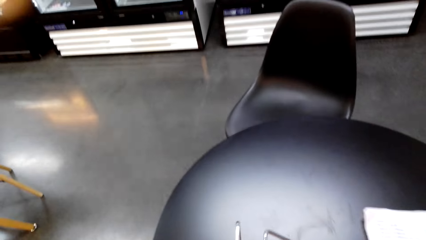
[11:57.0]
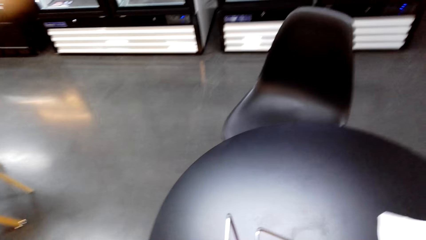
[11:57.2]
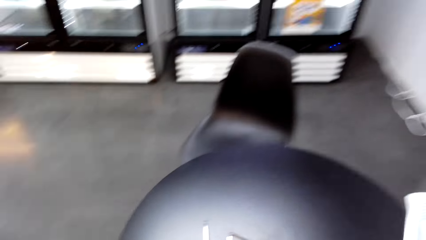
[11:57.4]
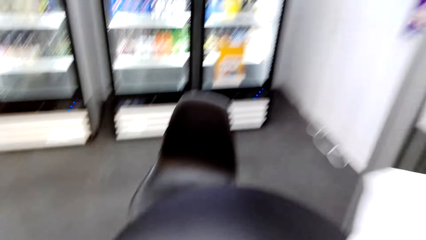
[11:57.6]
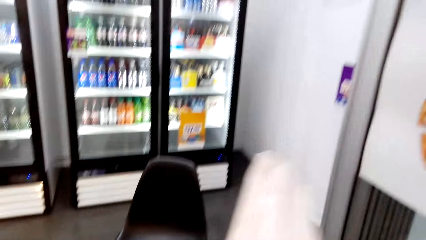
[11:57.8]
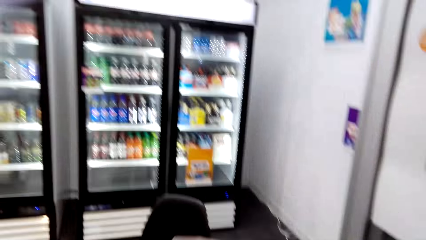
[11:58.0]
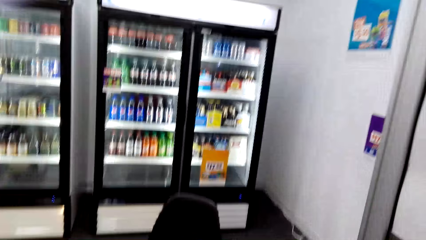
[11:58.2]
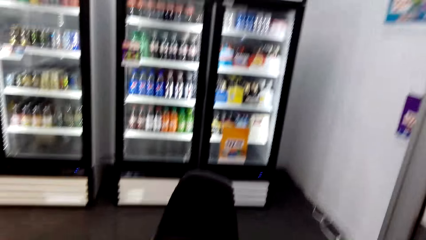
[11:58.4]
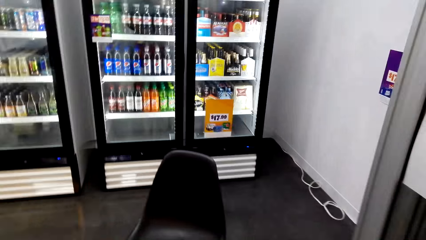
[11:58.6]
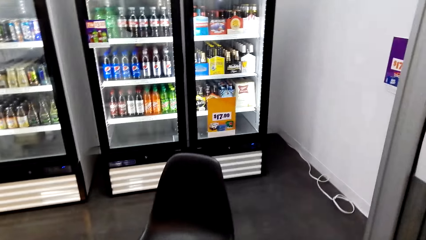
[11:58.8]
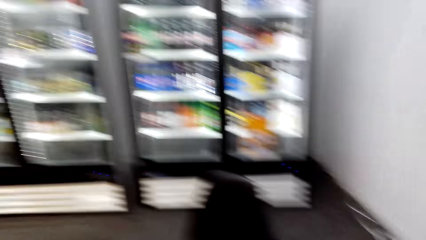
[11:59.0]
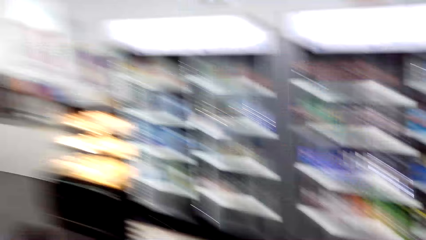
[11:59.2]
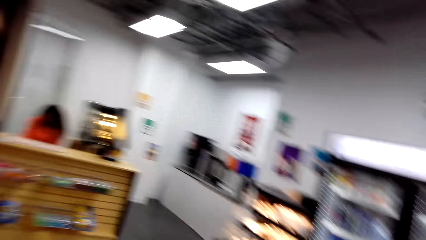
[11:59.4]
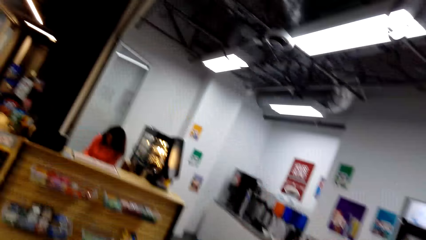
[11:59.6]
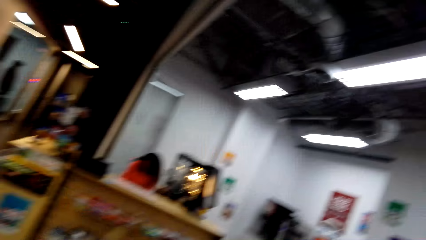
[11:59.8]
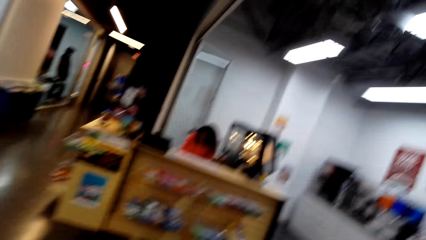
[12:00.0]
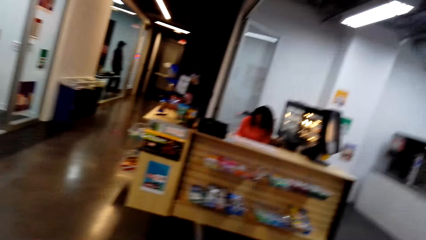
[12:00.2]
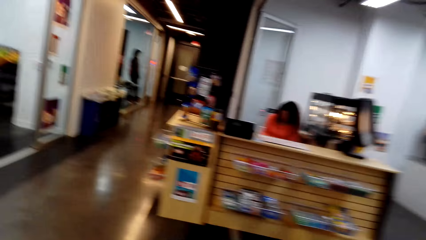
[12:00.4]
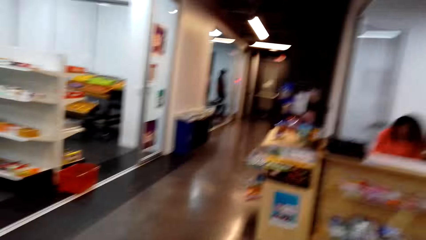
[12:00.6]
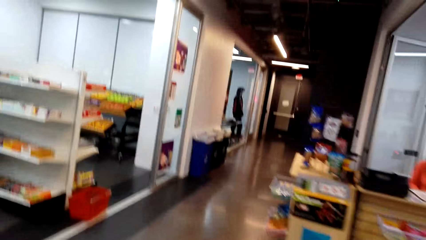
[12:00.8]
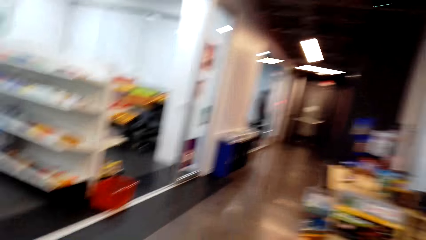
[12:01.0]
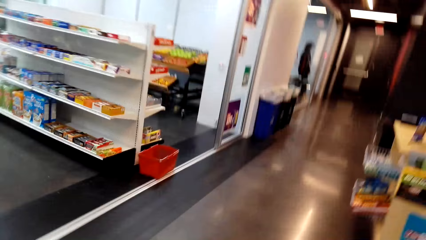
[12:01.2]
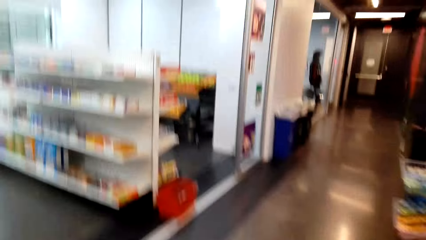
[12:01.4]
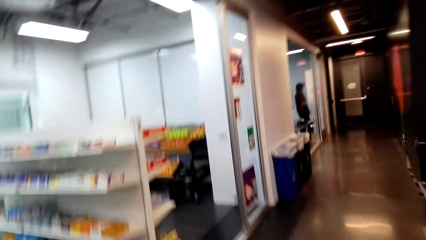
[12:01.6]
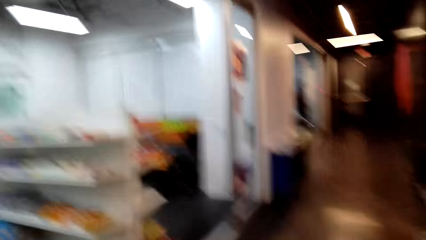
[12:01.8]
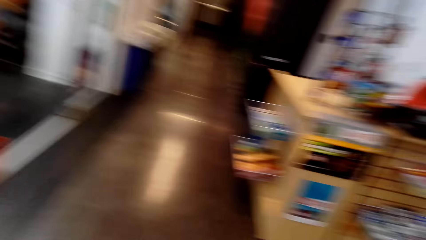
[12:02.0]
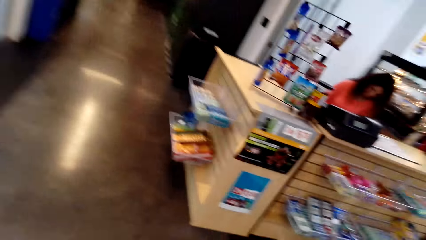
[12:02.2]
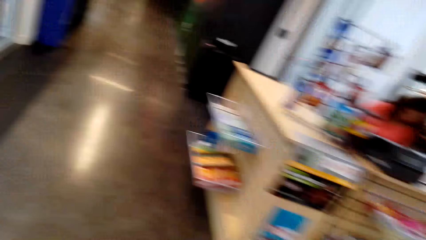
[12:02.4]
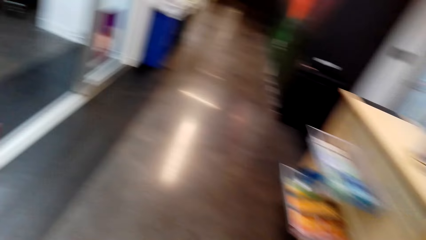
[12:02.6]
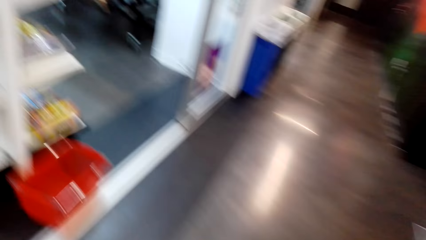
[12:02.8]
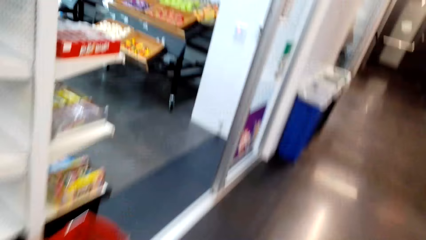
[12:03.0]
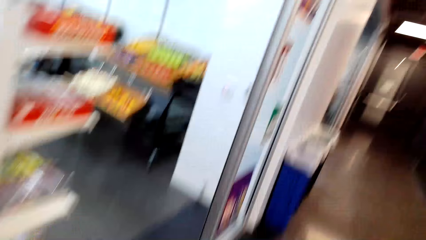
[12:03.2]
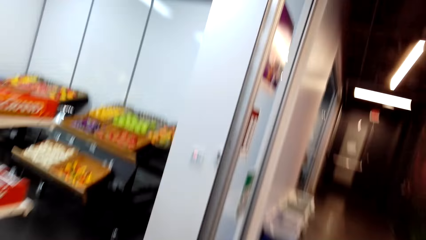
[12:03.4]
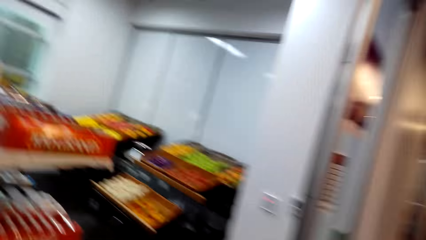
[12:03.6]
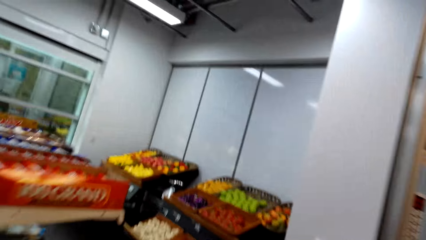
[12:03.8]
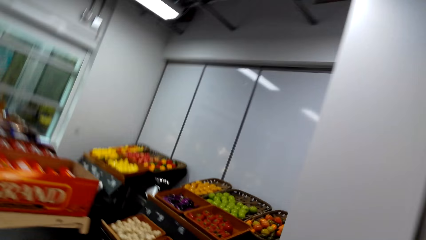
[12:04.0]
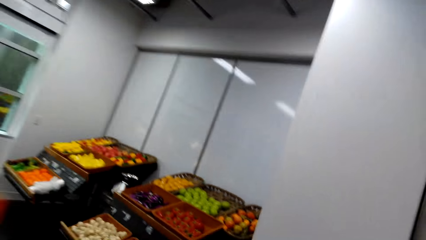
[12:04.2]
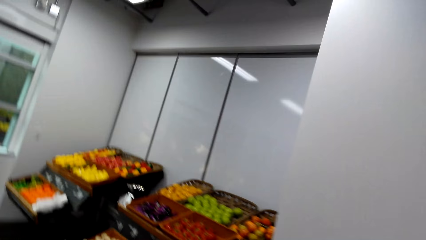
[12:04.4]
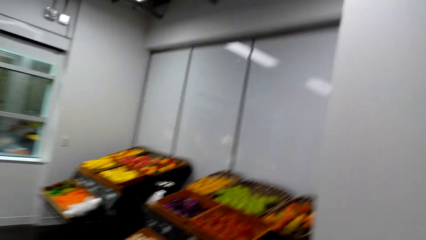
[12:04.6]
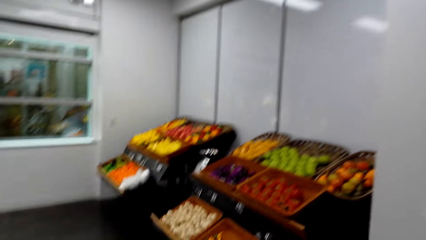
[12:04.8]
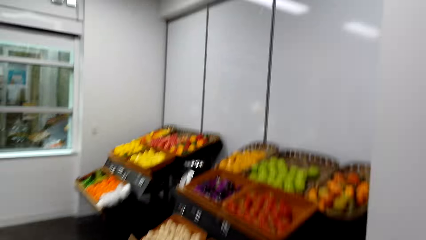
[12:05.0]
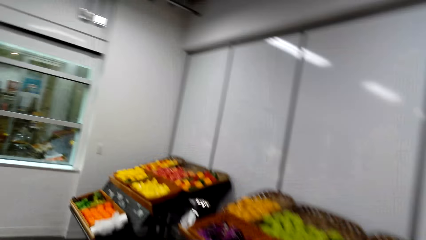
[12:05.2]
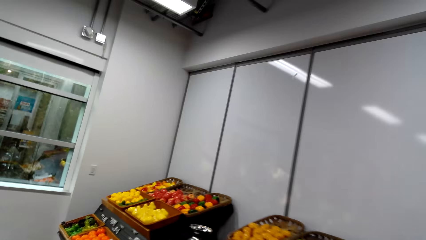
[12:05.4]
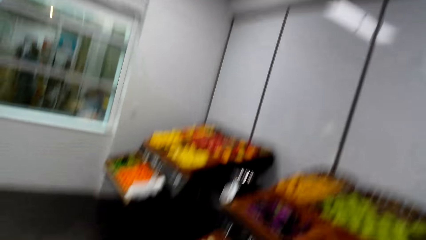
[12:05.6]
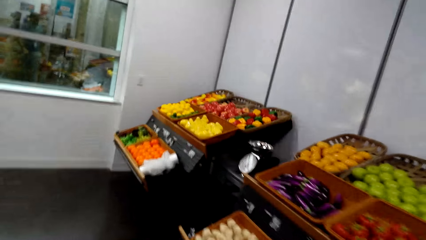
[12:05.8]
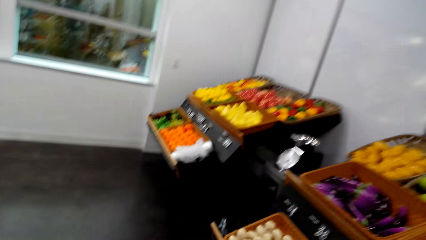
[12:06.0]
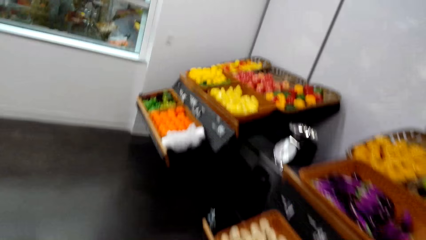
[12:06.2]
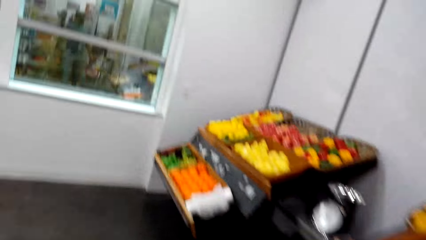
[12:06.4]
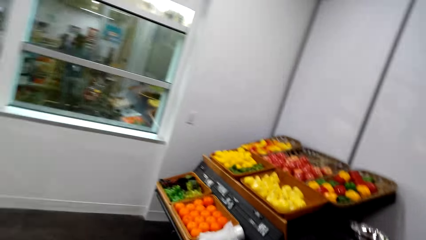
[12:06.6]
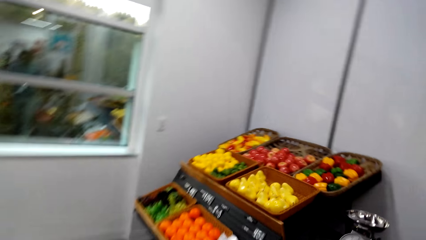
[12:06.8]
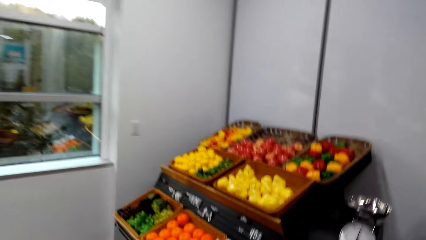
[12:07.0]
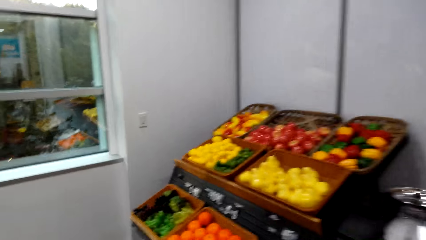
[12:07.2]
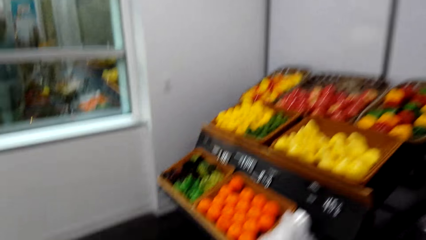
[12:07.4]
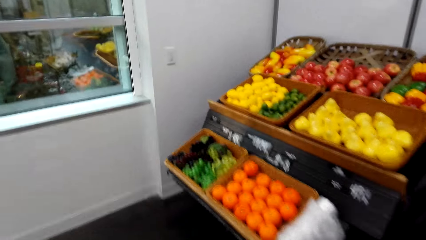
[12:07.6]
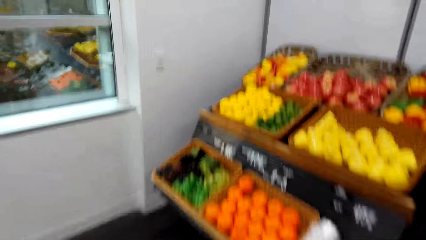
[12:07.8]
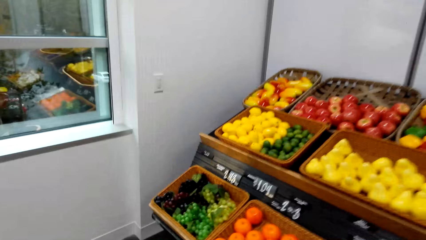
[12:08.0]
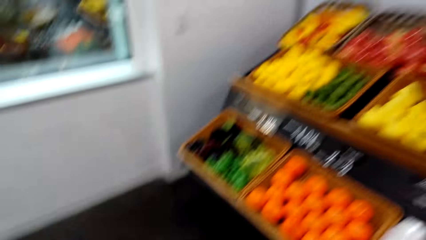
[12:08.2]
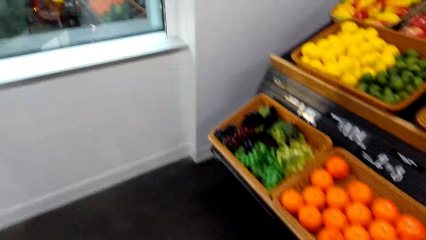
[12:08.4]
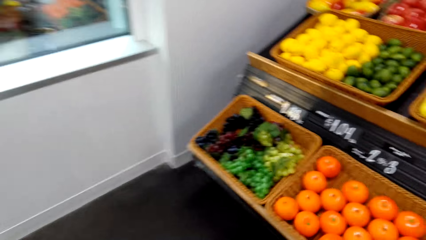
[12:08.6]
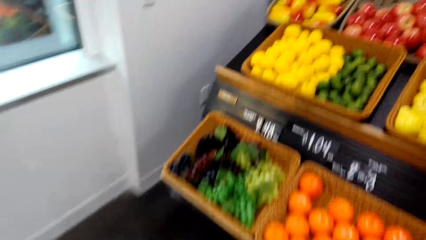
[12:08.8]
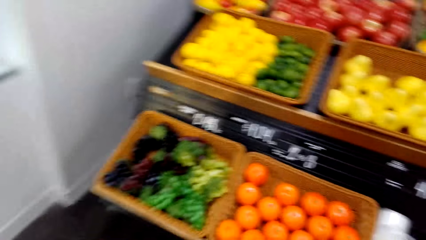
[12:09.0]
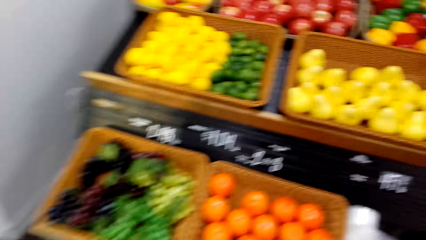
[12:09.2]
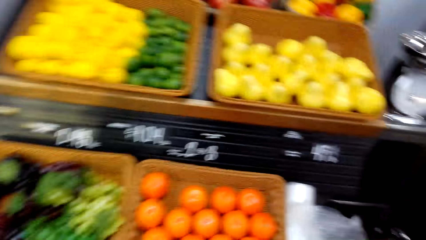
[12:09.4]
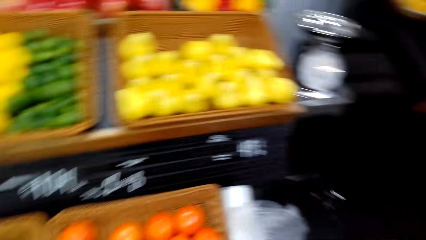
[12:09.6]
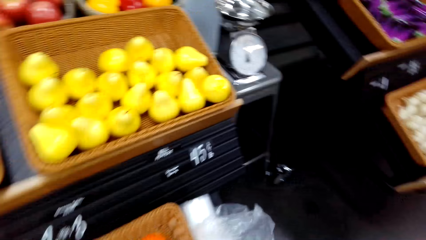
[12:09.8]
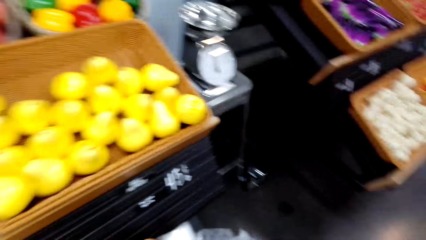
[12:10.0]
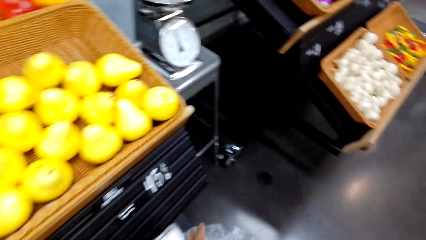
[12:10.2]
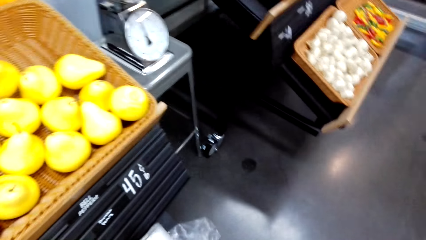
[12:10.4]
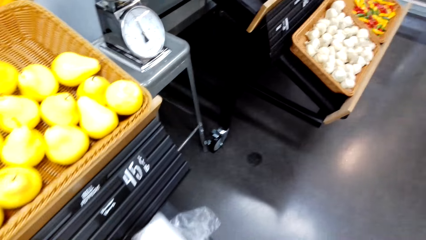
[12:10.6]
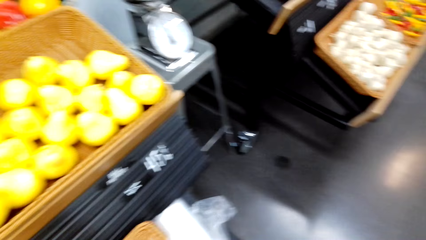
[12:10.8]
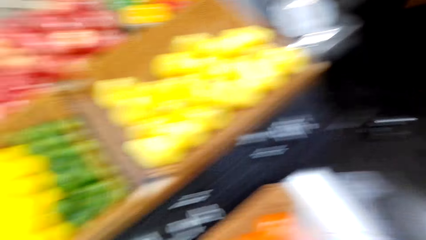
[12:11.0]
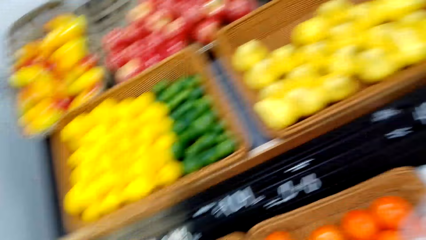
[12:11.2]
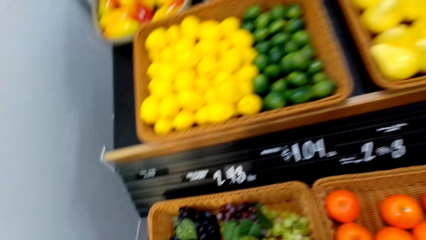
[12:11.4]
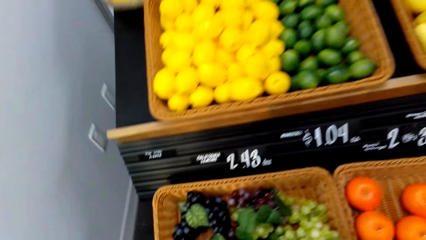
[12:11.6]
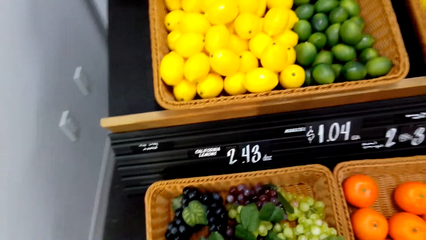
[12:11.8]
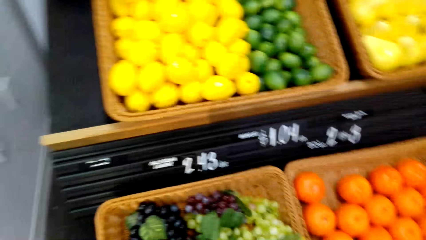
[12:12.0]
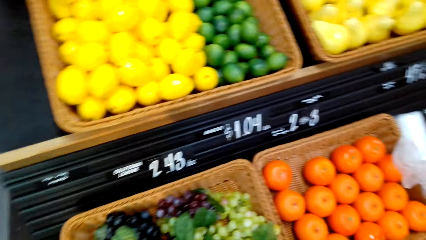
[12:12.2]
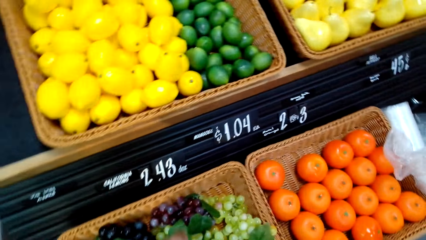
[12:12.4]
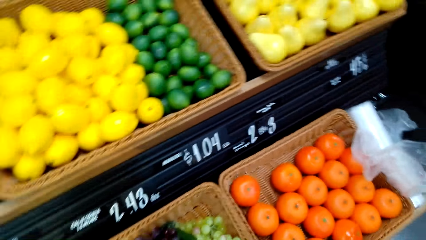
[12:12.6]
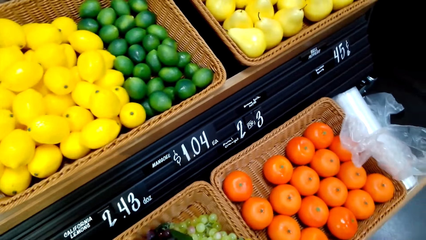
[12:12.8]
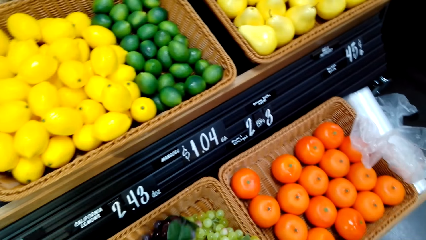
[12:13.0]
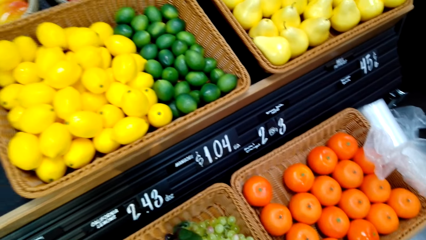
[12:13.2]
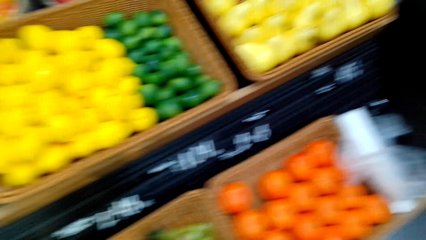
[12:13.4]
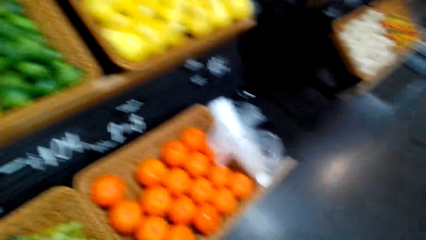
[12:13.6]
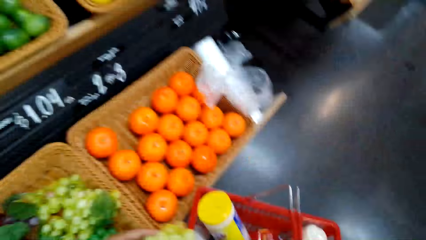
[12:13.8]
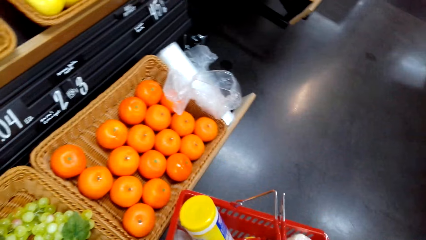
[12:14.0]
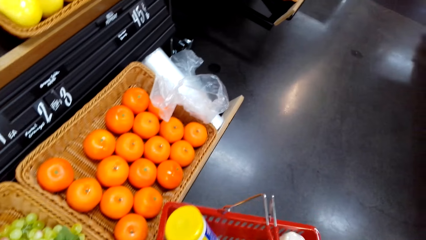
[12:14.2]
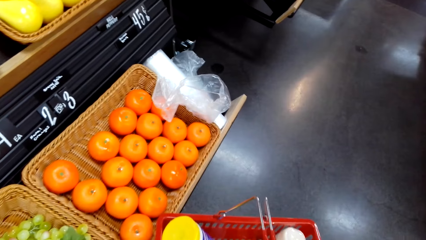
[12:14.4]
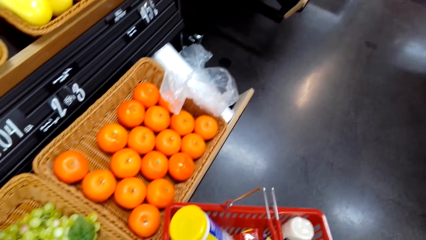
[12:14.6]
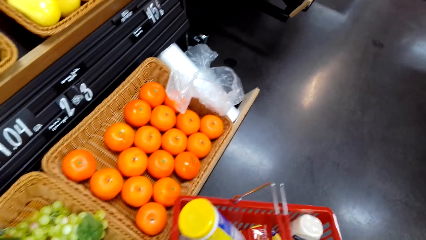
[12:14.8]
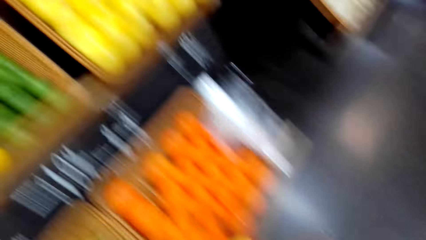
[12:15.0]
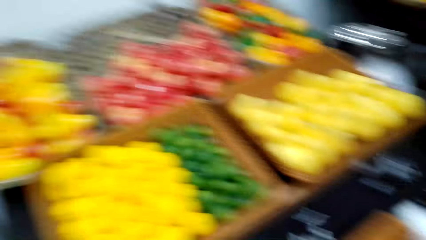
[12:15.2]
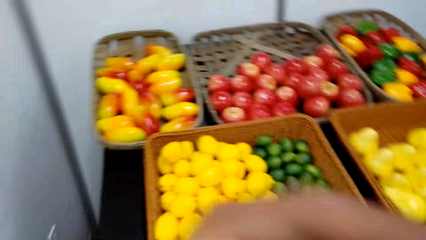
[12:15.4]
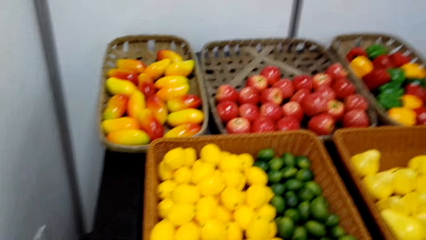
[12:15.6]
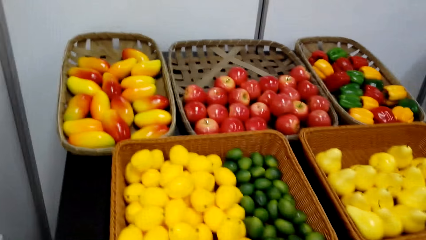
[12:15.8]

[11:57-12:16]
The camera wearer takes the shopping list. They walk in the grocery. They take a carrier bag. They look on the fruits.
